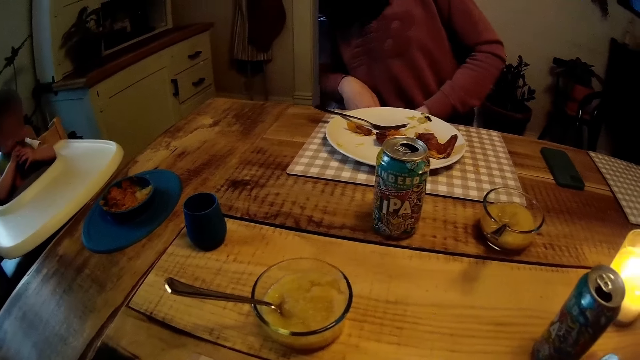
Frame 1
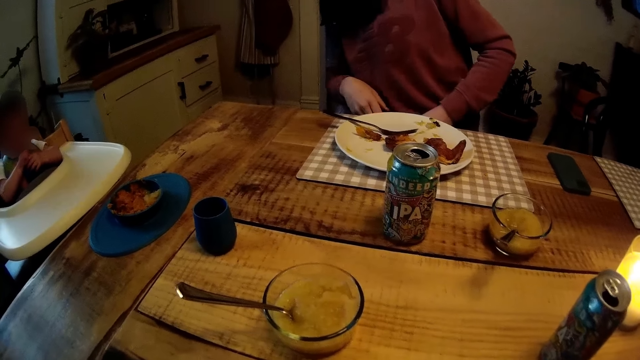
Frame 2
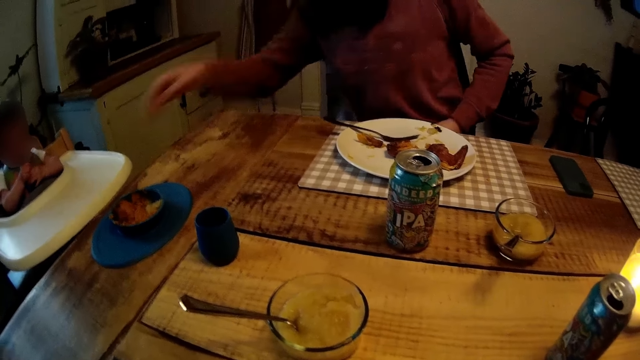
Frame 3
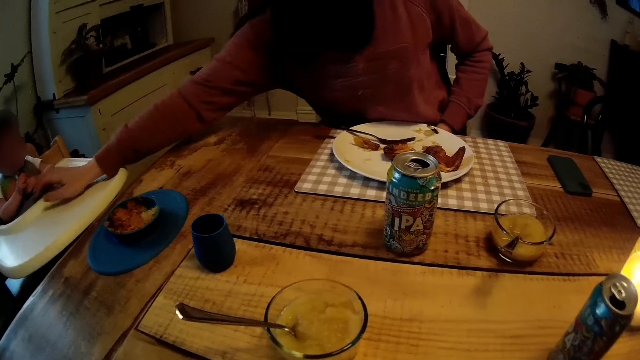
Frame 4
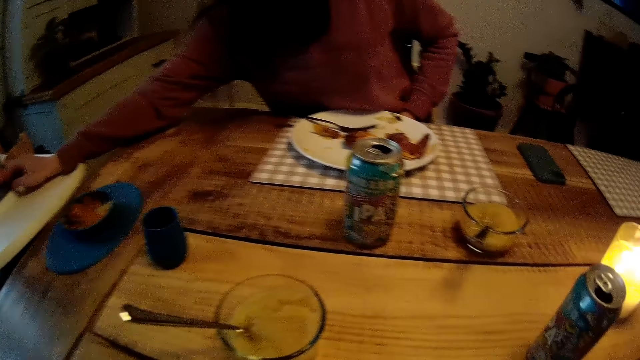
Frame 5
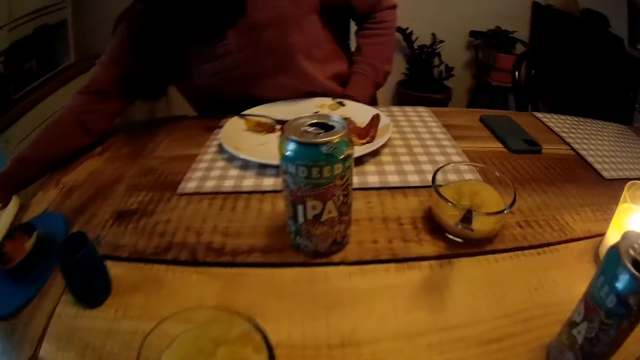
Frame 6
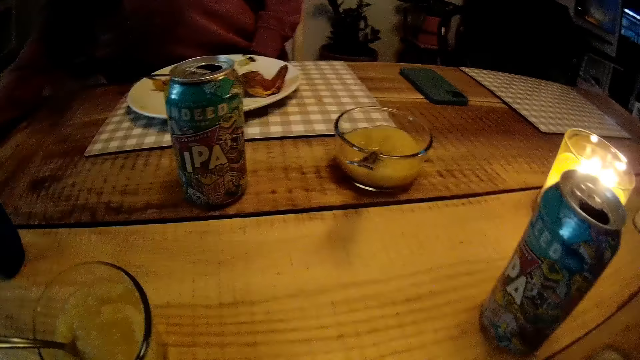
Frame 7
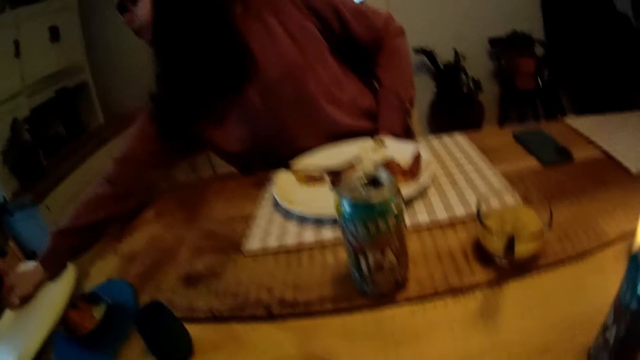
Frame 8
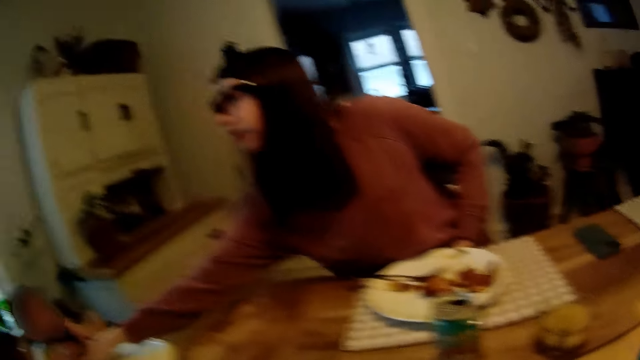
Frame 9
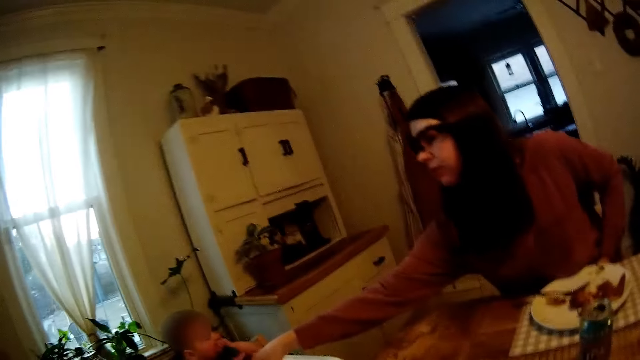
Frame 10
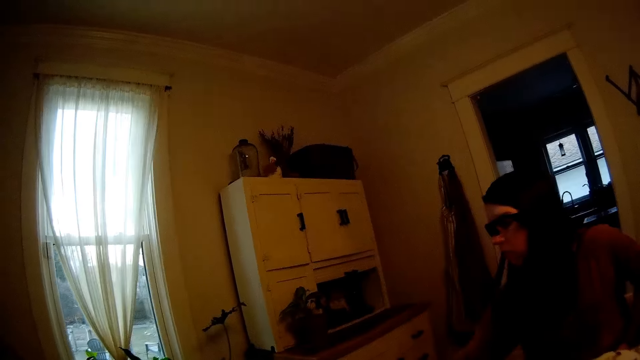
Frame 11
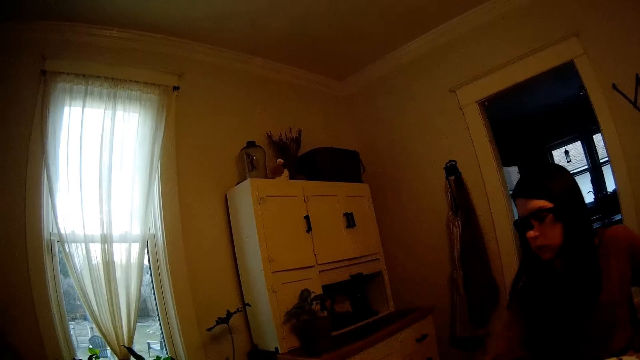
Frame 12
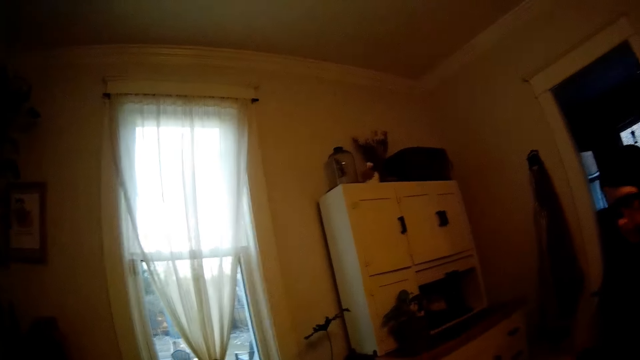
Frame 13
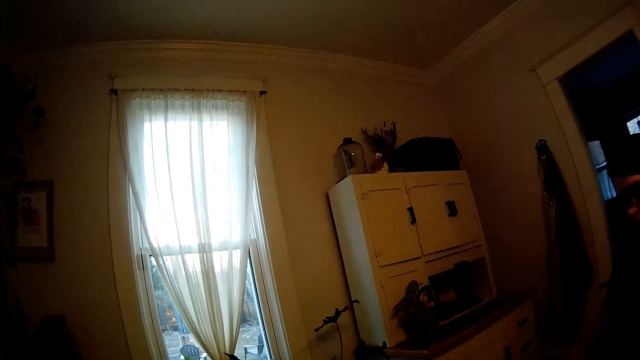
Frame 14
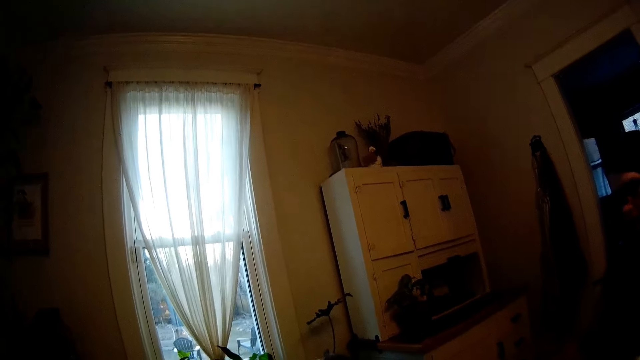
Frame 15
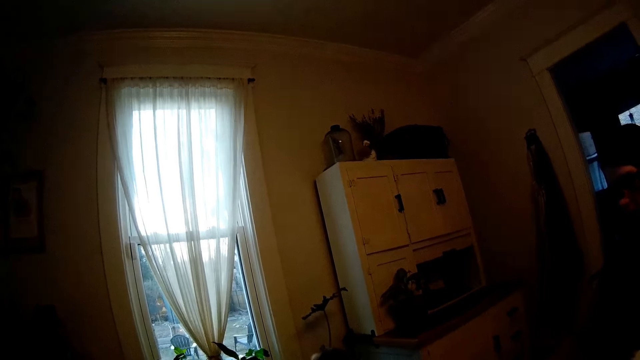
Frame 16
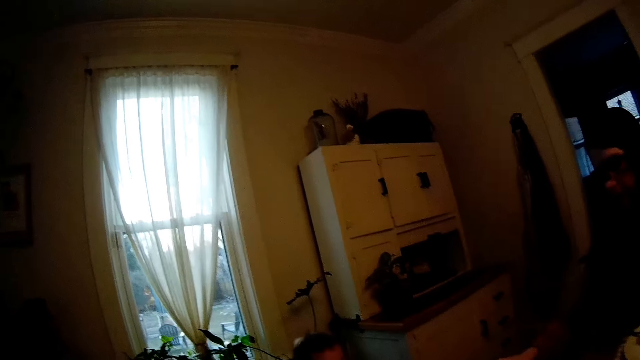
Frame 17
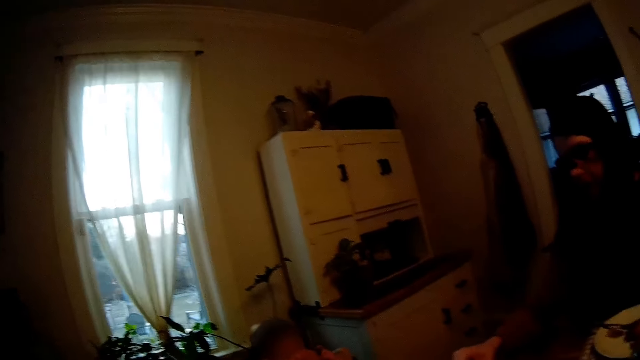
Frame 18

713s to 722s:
A woman touches a baby. The woman takes the baby spoon from the baby with her right hand. The camera wearer looks around.

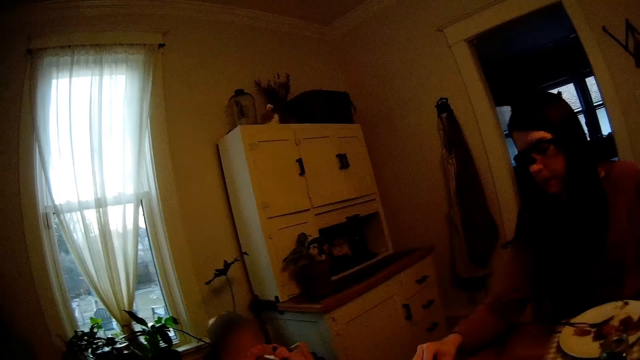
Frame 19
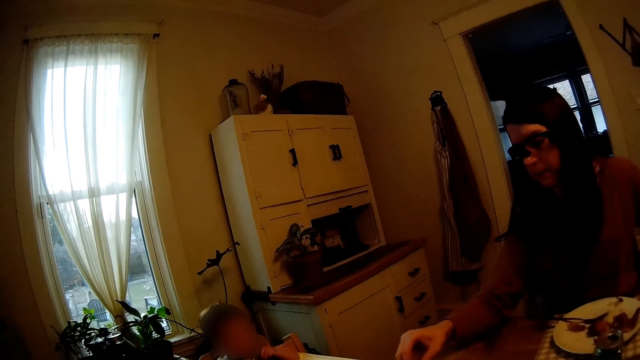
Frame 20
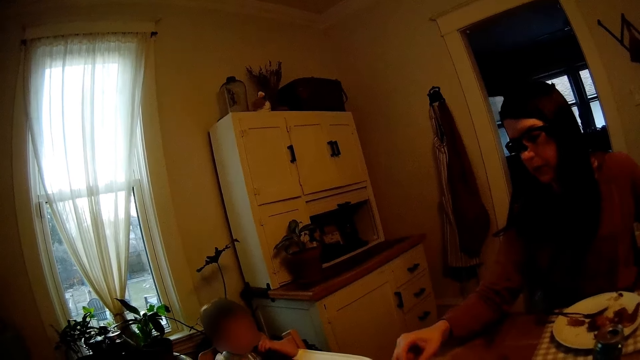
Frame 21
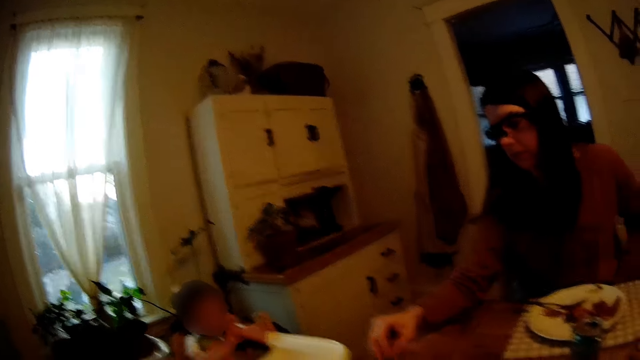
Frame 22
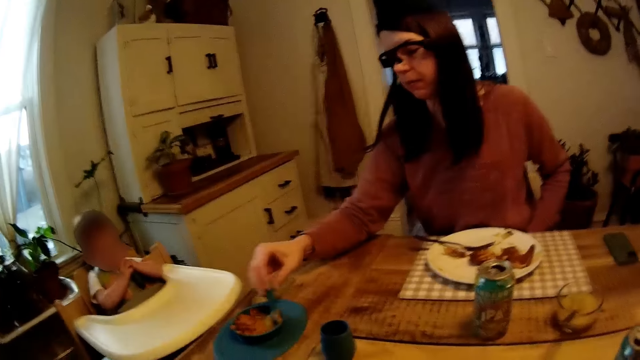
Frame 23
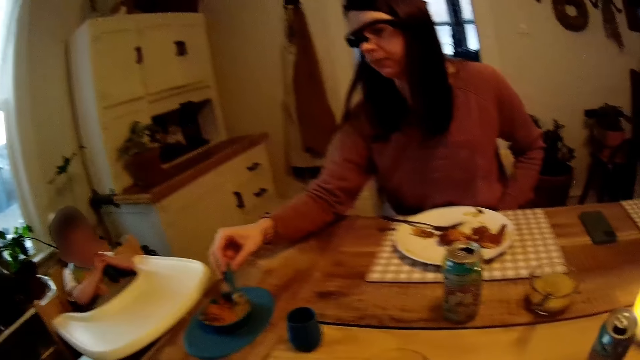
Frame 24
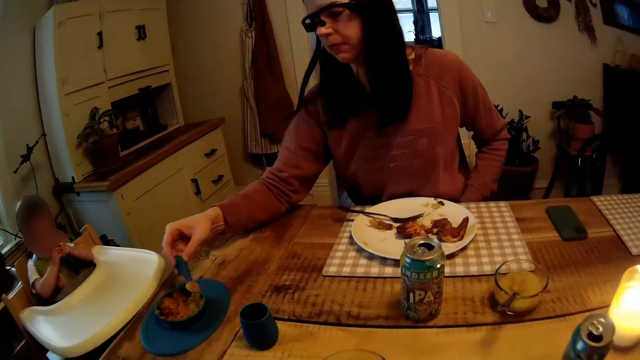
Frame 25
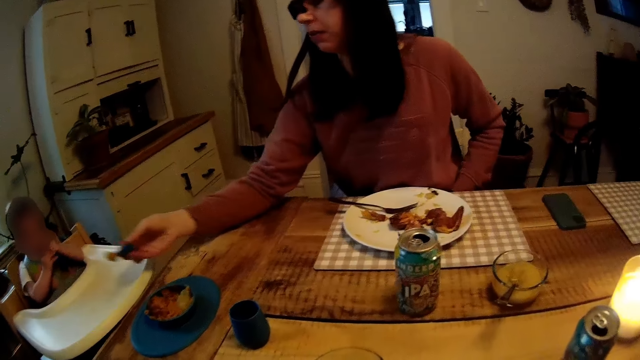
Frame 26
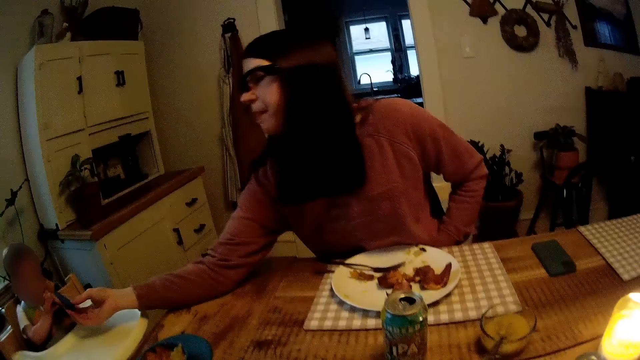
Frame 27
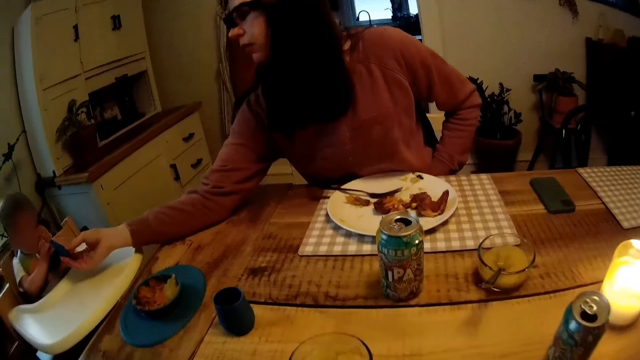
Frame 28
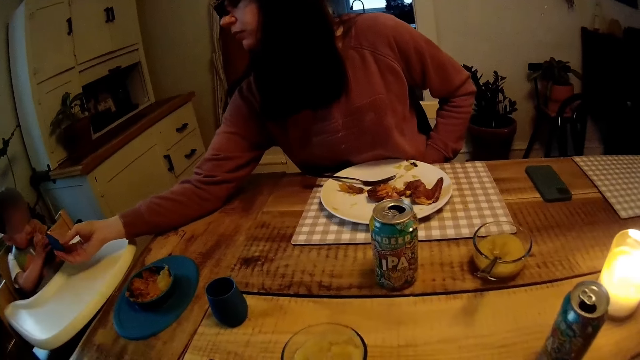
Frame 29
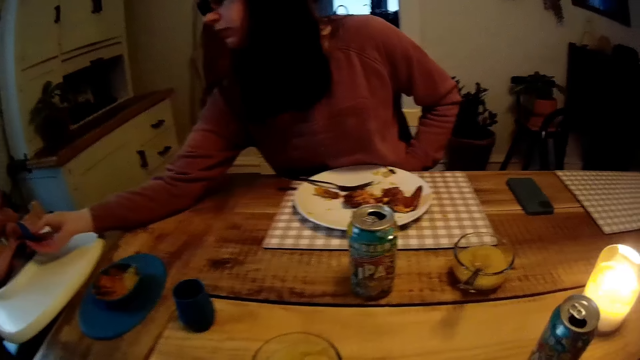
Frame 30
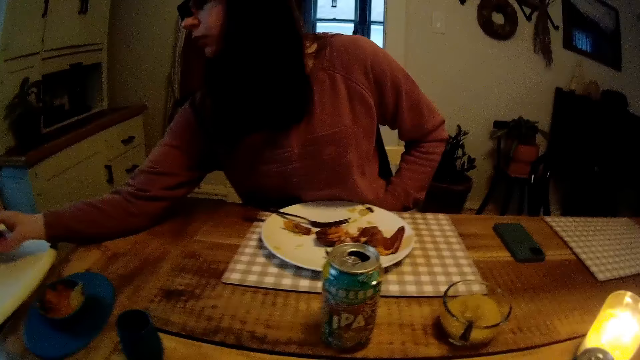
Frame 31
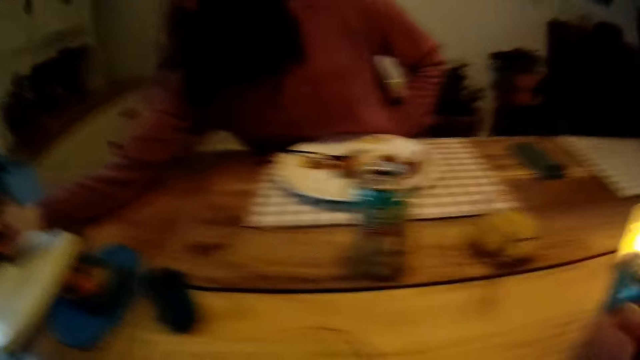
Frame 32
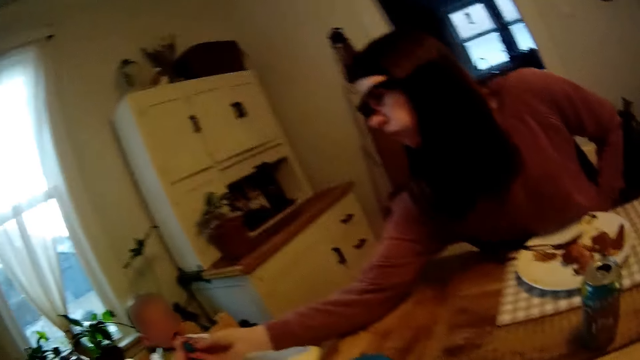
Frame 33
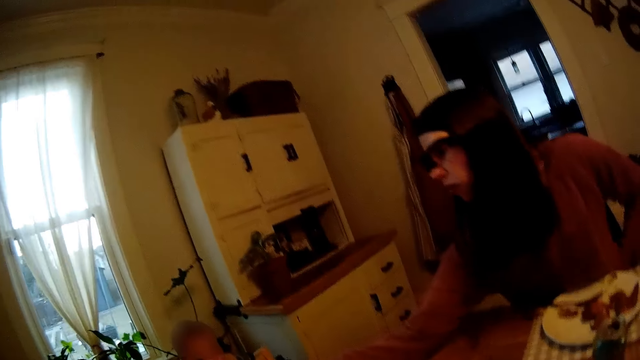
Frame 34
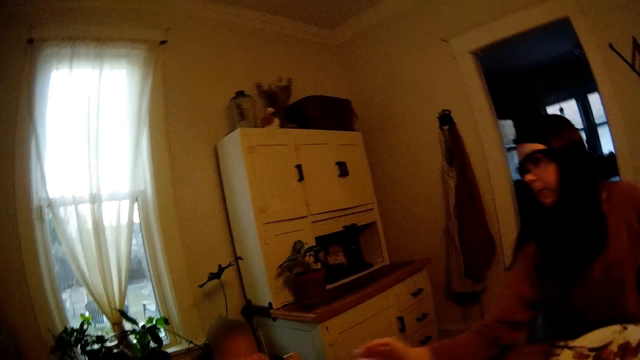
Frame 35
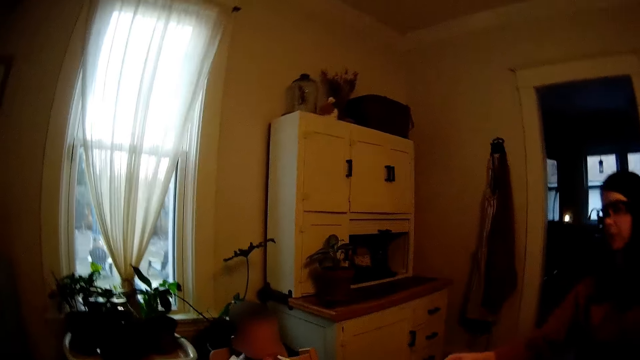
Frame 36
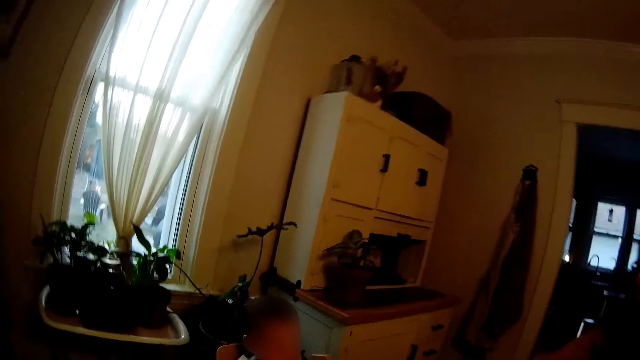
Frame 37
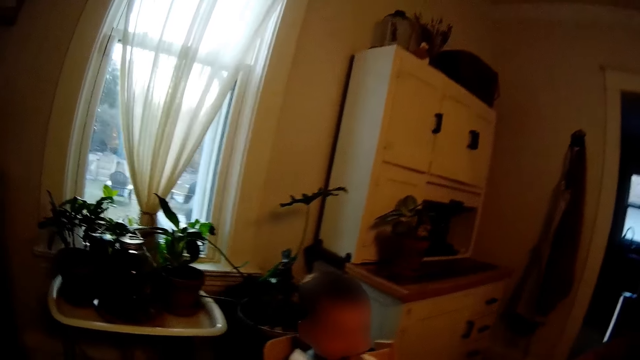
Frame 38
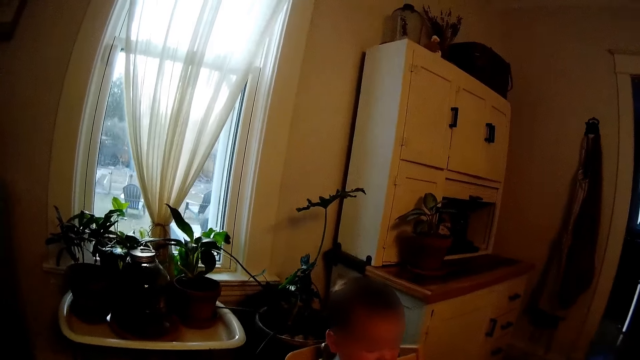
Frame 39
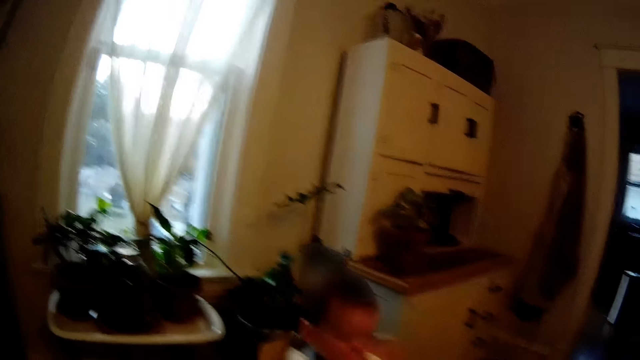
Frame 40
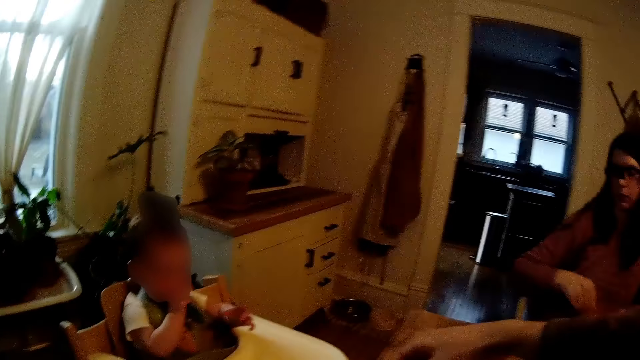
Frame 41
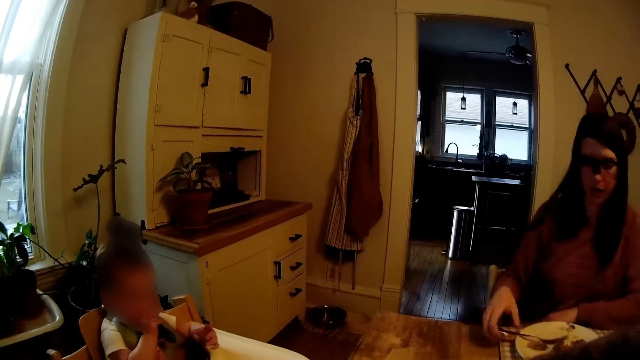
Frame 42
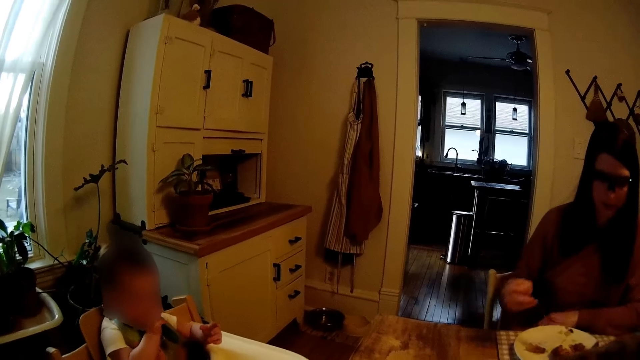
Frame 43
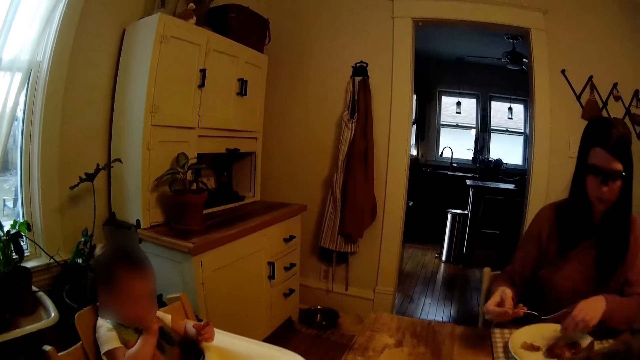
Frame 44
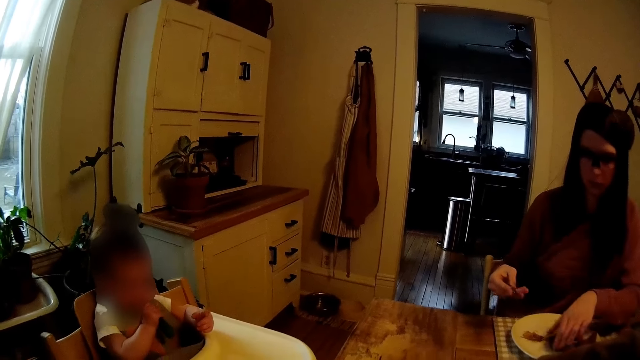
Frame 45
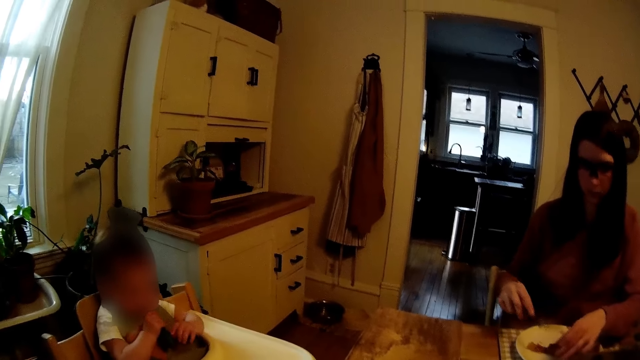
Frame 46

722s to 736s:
The woman feeds the baby from the bowl of baby food on the table with the baby spoon in her right hand. The woman picks food with the spoon. The woman gives the spoon to the baby. The camera wearer looks around. They adjust the baby spoon in the baby's hands. The woman picks food from a plate.
